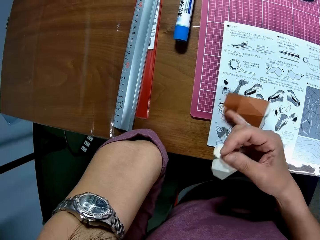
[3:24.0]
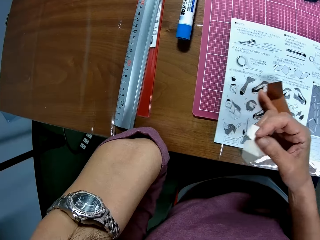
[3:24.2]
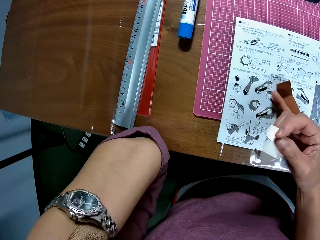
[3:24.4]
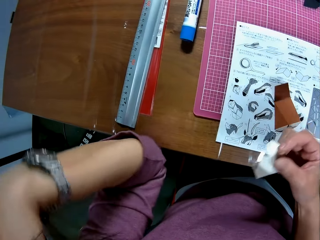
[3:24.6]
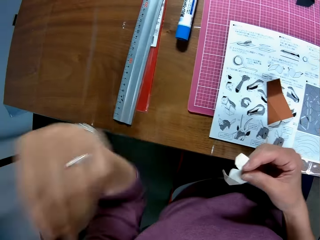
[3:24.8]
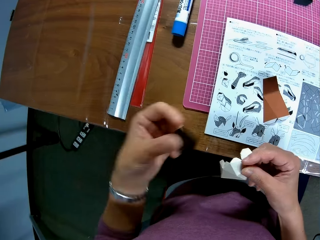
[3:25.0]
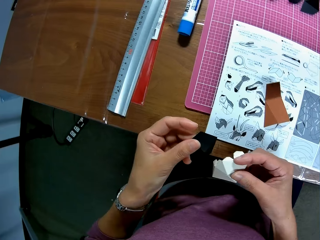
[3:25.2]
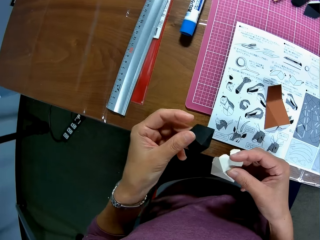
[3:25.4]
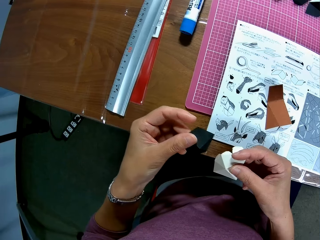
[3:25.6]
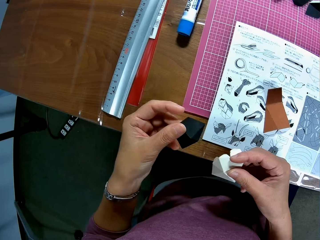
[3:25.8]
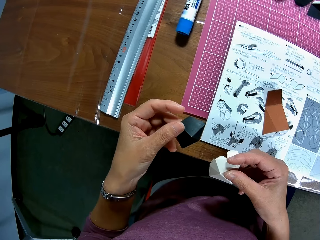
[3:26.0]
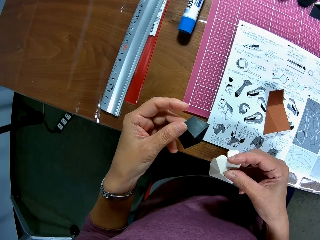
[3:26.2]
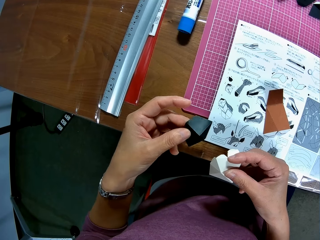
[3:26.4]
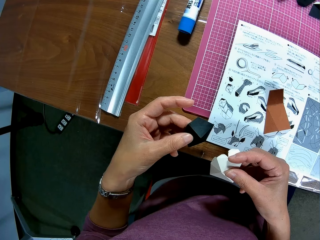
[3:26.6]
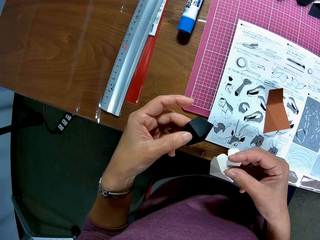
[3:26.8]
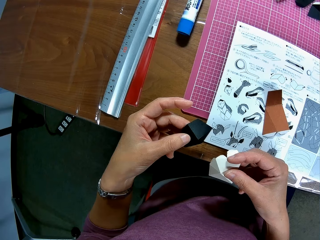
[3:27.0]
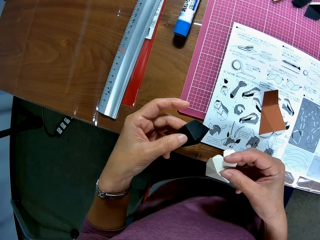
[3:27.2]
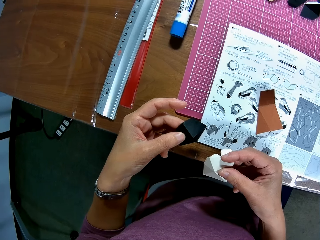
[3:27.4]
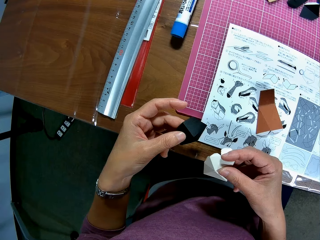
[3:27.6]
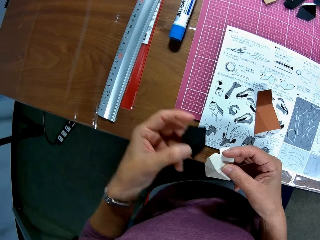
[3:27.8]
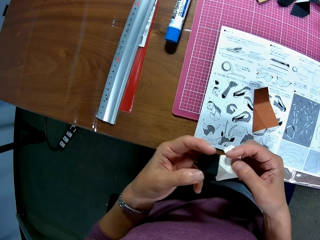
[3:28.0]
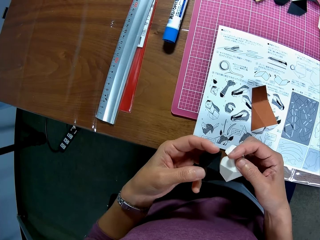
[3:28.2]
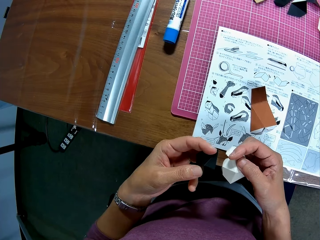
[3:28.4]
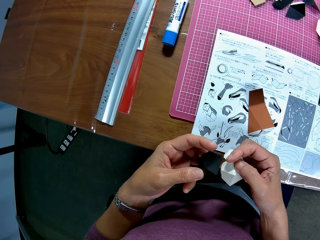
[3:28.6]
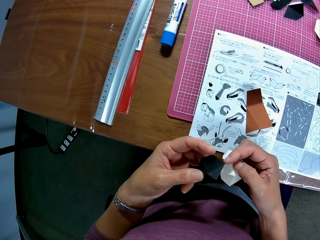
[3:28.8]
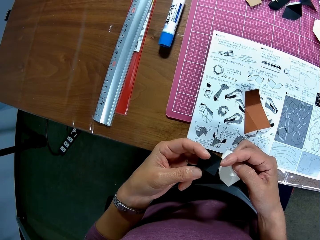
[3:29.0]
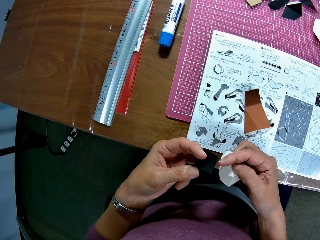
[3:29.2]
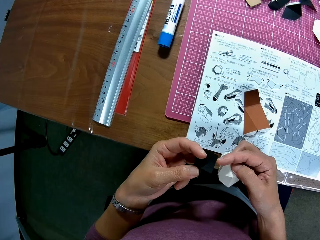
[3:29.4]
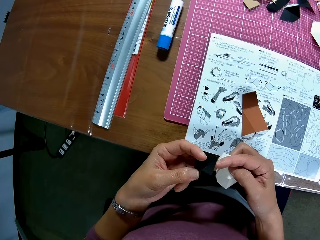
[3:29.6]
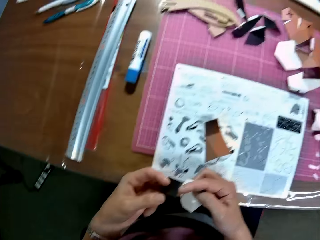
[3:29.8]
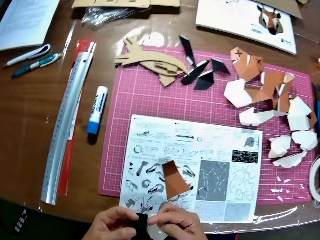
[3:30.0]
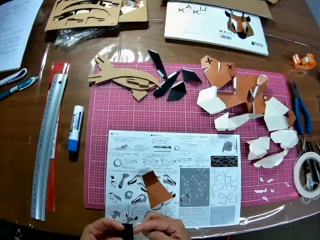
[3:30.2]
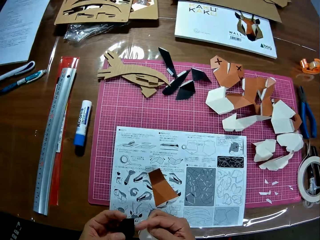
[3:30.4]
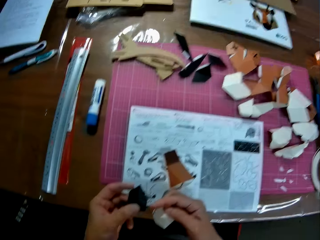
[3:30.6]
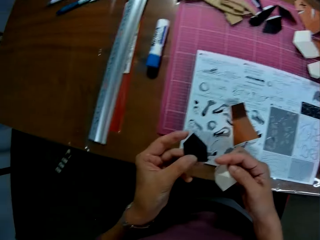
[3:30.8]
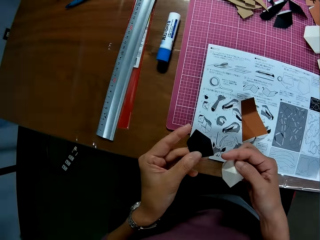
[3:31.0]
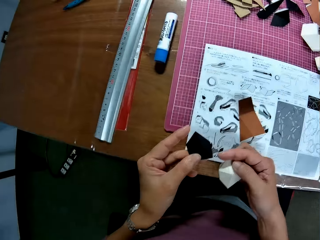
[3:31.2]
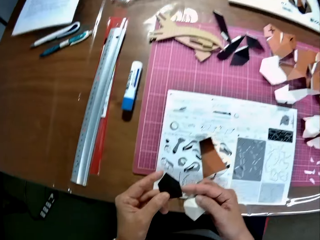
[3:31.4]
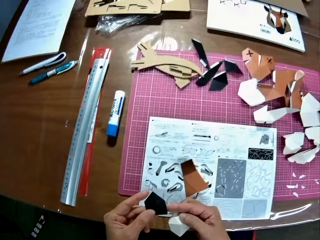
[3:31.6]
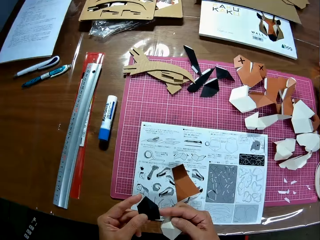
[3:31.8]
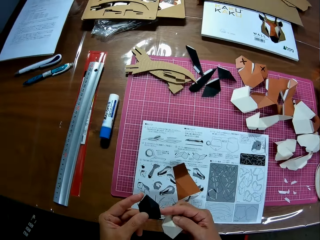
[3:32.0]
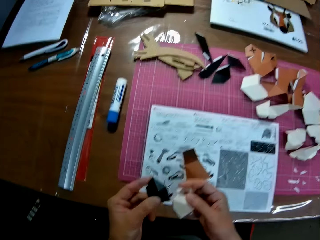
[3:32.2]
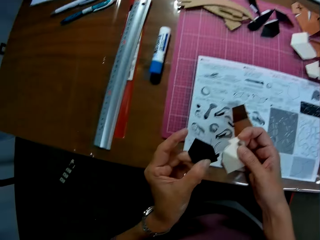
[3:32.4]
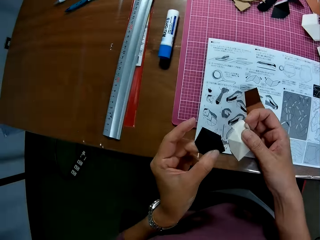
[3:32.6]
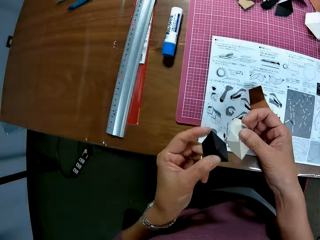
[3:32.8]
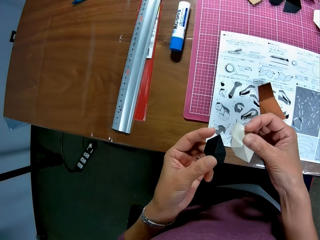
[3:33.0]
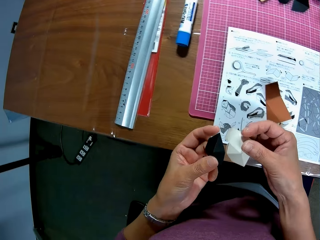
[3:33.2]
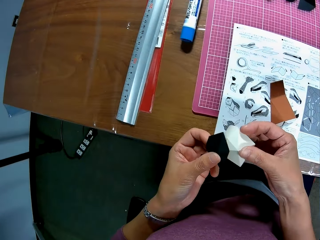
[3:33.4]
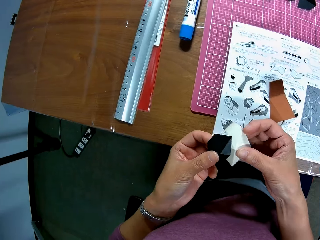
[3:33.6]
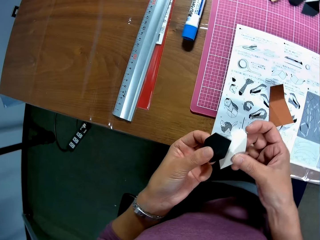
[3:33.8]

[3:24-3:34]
The camera wearer holds pieces of paper in hand. They join the papers together.

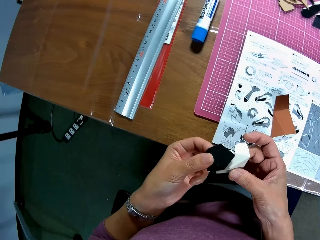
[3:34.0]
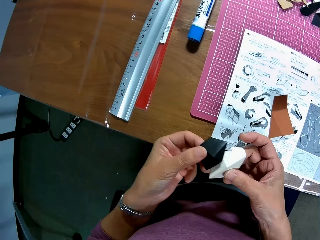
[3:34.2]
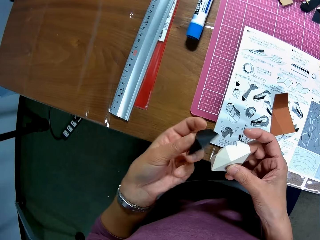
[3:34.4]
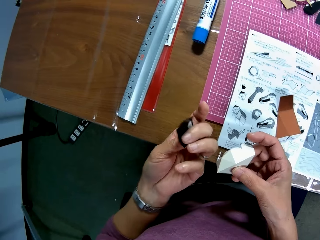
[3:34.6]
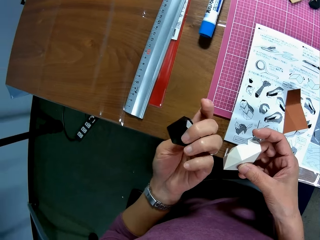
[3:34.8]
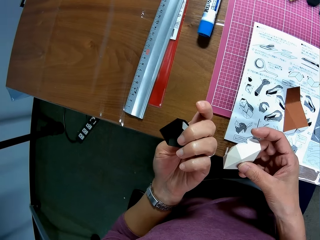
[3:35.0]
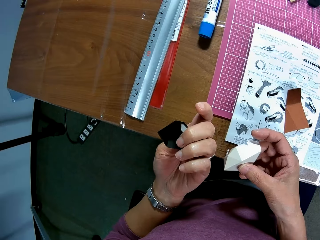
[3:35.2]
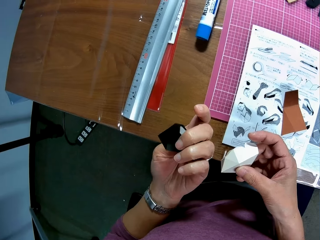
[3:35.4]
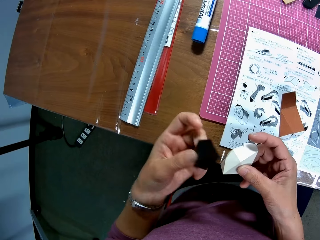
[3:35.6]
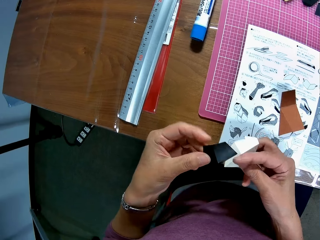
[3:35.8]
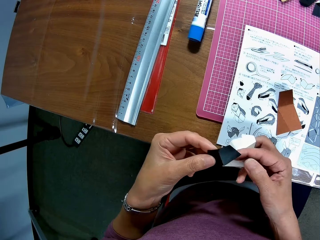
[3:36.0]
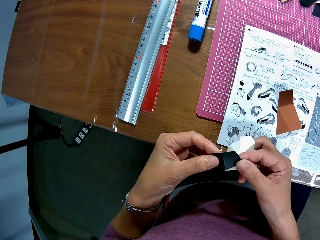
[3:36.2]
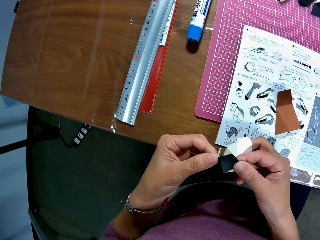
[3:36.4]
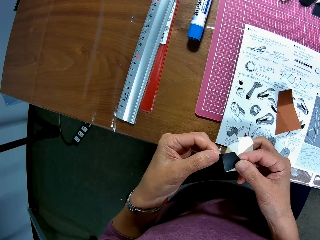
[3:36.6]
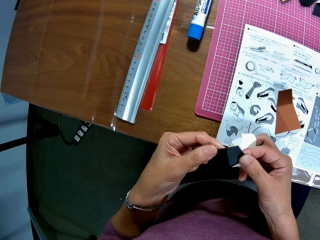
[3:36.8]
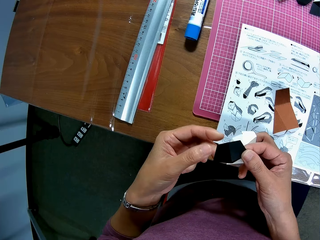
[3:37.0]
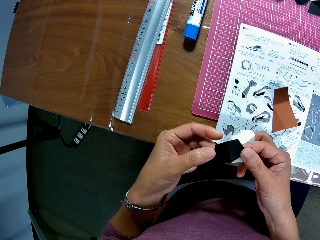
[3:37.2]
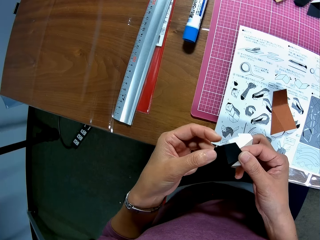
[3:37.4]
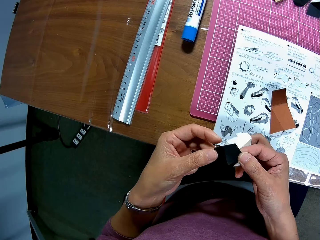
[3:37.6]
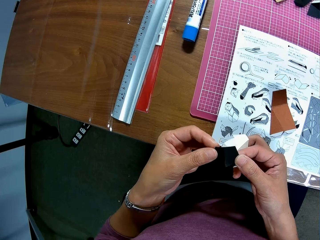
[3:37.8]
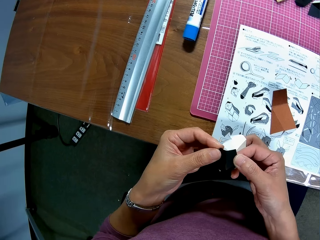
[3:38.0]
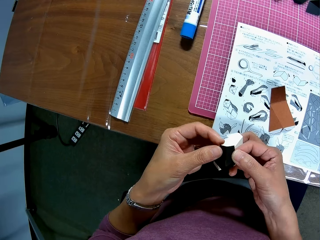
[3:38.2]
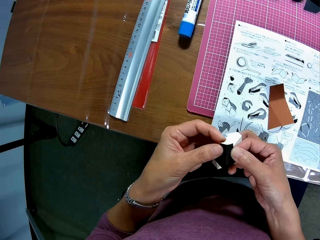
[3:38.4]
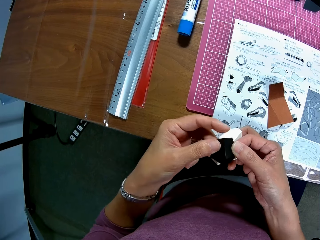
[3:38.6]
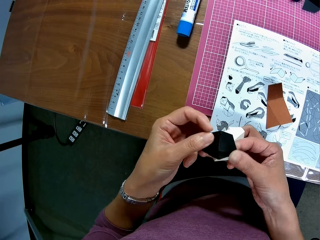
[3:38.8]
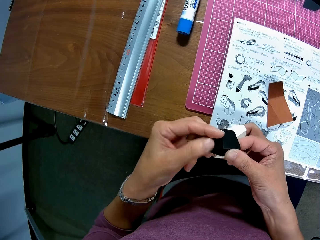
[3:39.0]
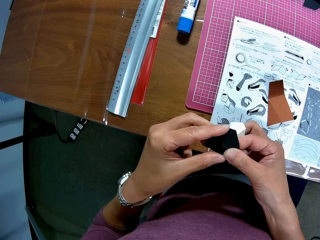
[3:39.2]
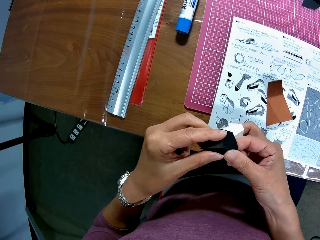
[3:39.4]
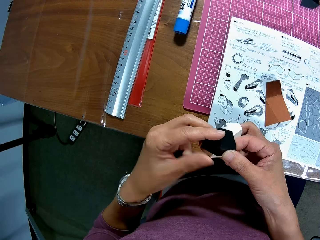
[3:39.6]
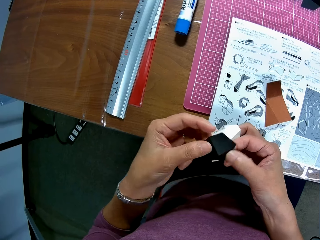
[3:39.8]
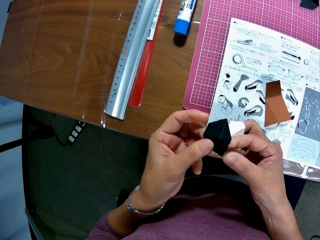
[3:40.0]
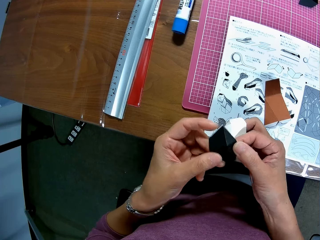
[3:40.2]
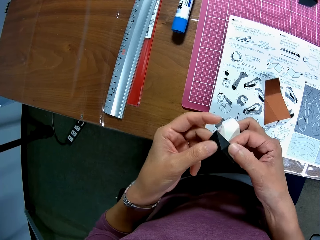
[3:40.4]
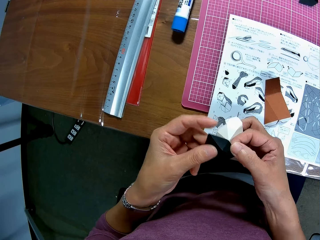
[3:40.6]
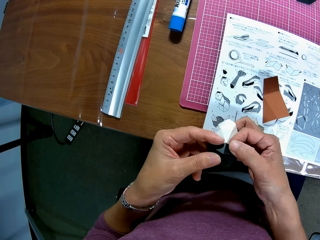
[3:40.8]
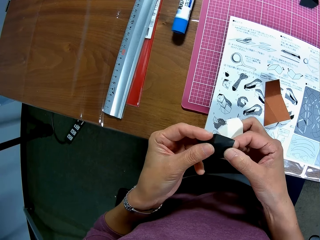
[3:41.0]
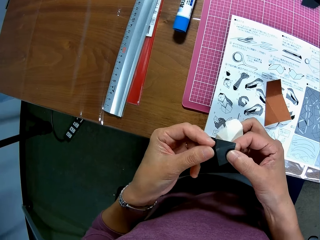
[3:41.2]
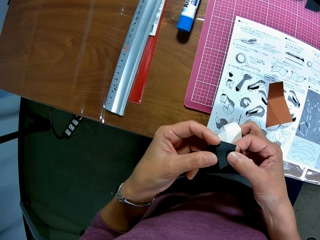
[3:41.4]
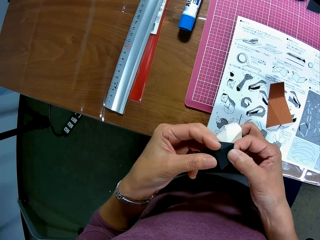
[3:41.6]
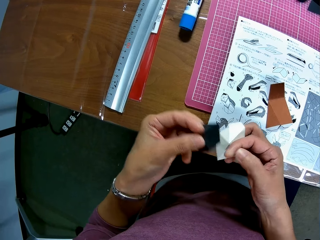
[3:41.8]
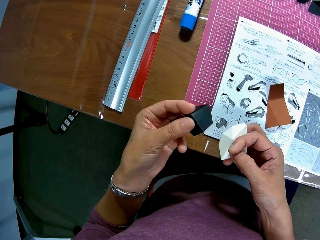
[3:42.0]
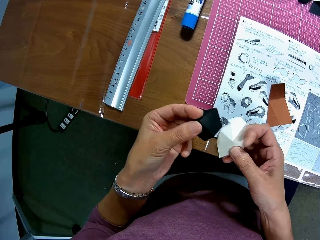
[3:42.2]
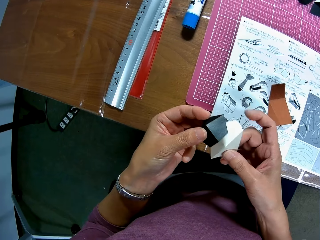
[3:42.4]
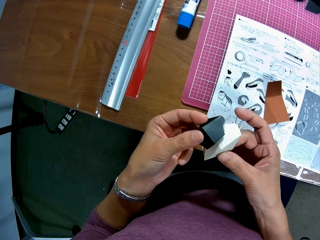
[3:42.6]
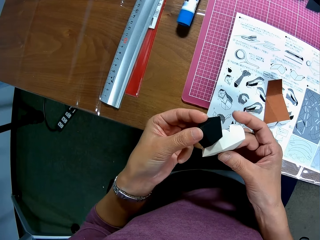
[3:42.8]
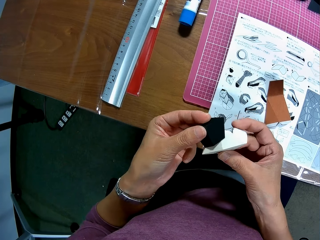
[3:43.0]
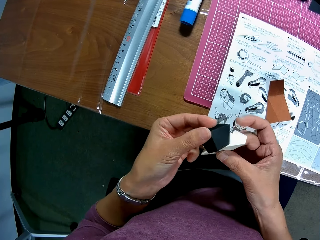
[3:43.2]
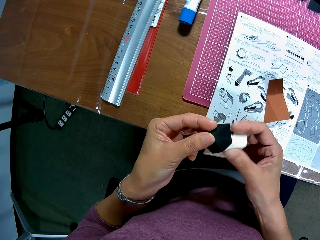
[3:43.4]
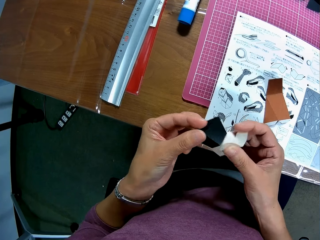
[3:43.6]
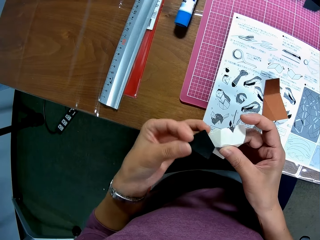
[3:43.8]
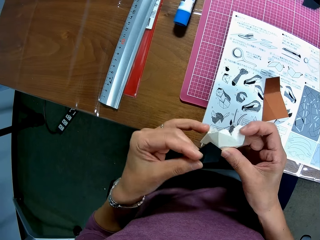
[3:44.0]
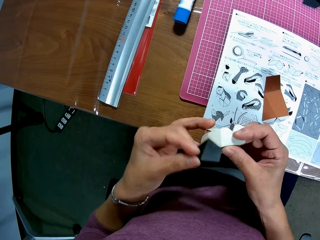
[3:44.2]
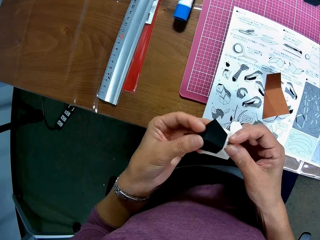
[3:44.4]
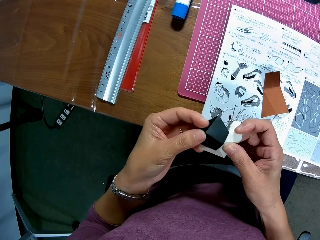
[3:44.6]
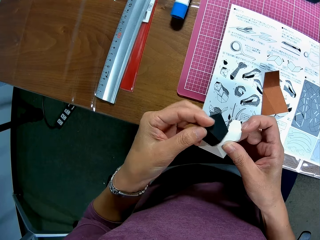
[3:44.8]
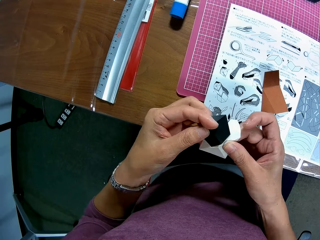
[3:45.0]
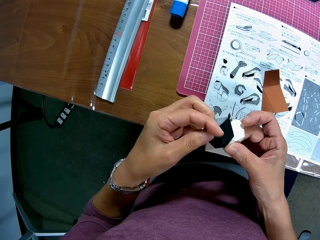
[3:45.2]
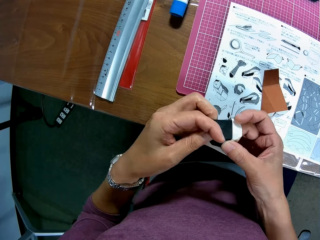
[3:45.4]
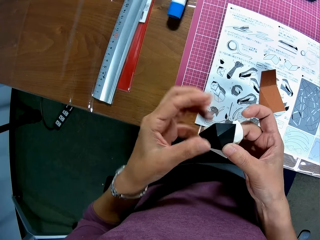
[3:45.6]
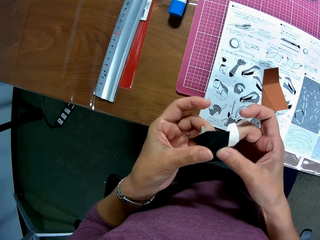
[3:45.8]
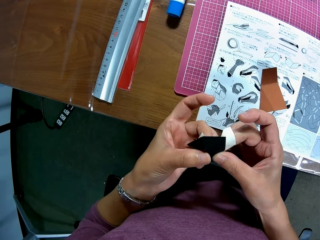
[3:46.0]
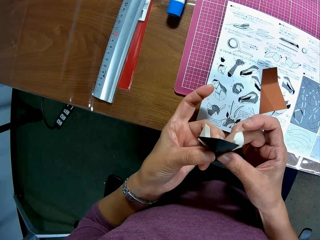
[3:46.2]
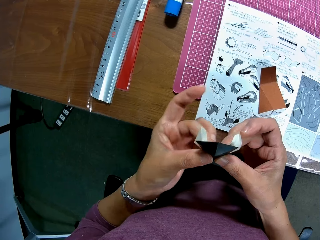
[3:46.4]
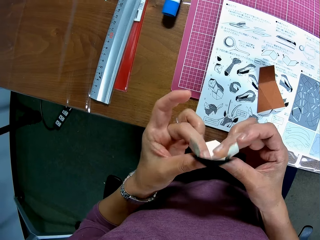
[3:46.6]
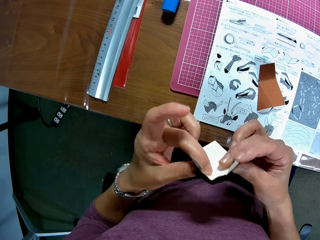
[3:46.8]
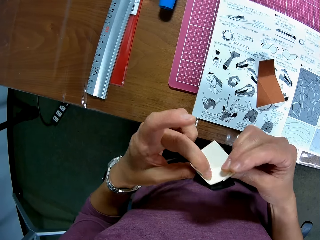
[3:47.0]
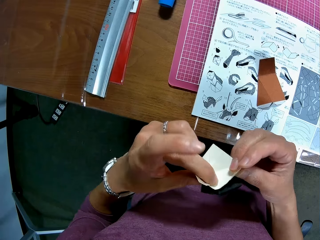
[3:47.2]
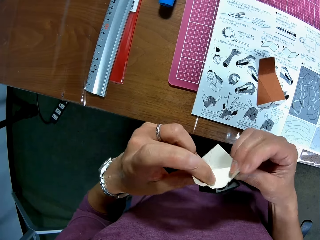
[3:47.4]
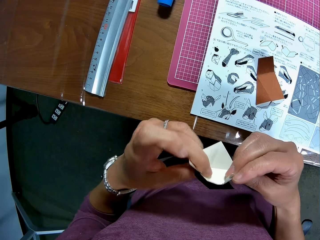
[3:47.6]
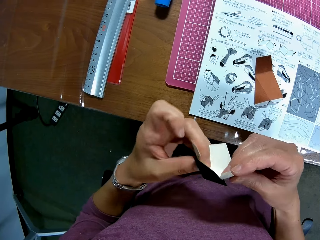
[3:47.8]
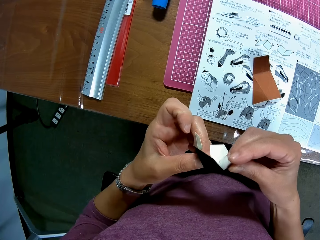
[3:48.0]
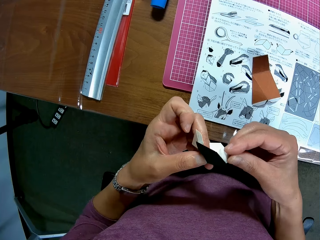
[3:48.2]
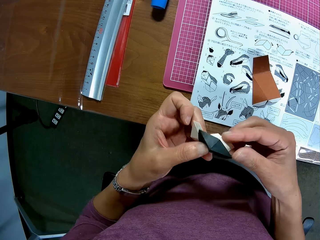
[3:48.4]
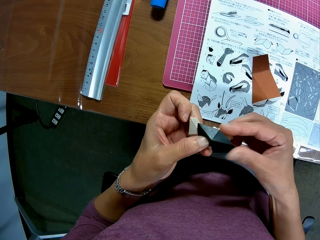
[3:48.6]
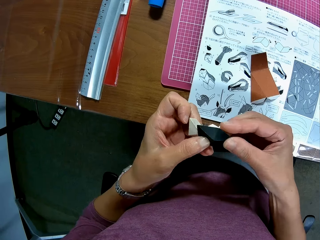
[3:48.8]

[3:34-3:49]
The camera wearer looks at the black piece. He joins the papers together. He adjusts the paper craft in his hand.
